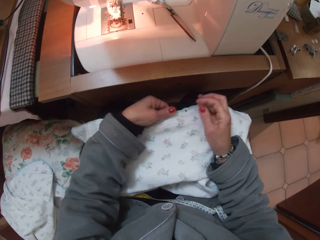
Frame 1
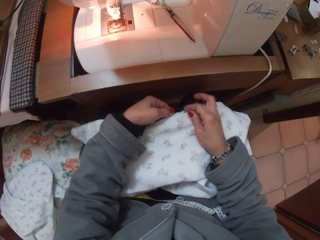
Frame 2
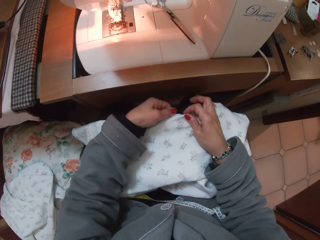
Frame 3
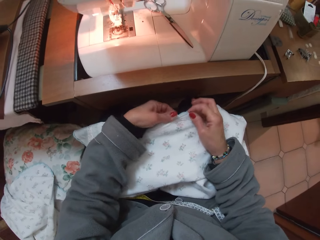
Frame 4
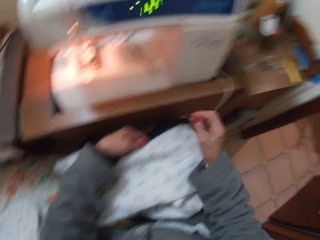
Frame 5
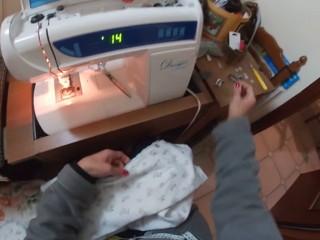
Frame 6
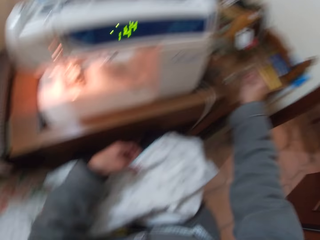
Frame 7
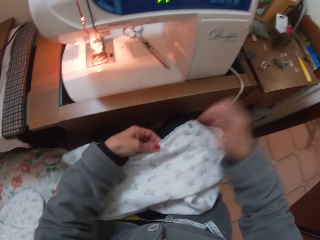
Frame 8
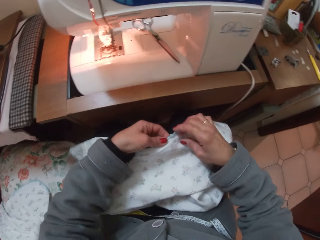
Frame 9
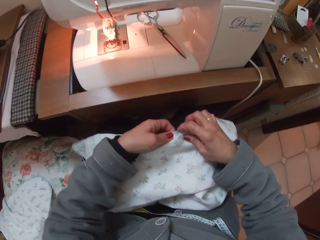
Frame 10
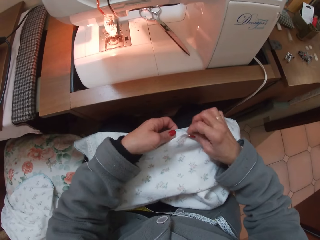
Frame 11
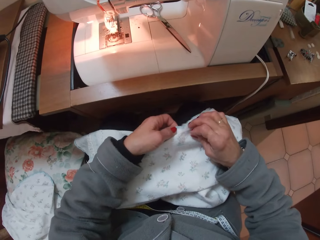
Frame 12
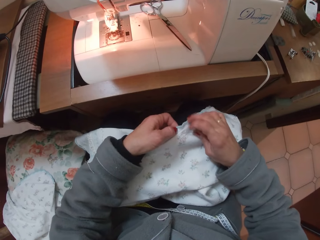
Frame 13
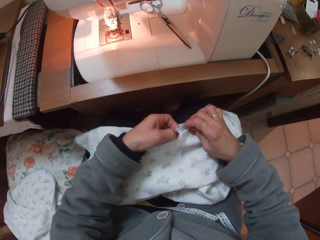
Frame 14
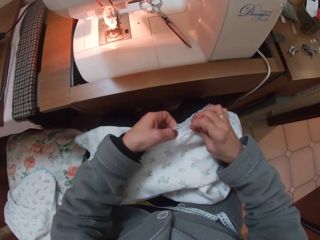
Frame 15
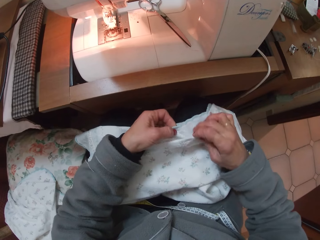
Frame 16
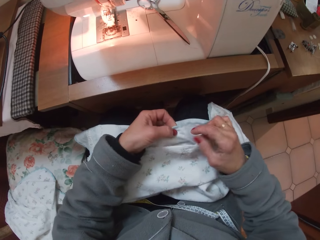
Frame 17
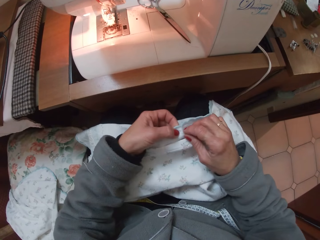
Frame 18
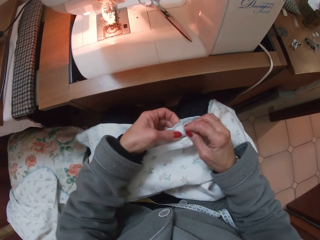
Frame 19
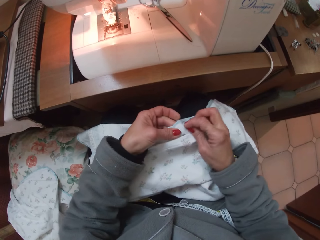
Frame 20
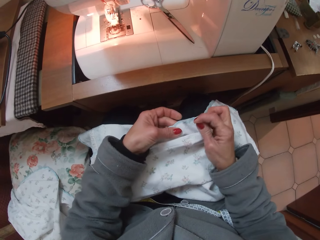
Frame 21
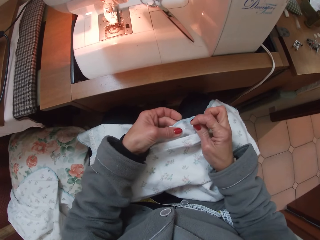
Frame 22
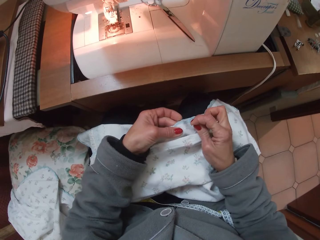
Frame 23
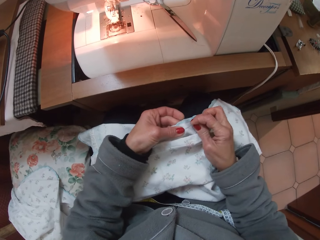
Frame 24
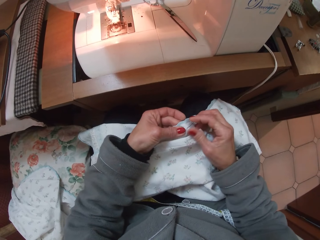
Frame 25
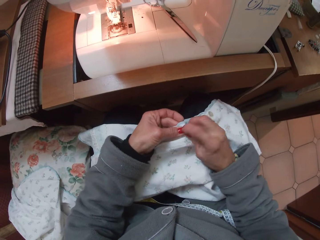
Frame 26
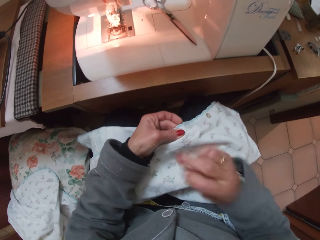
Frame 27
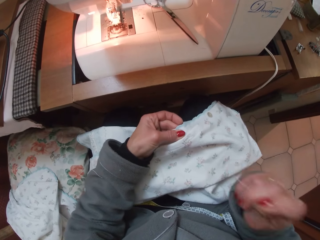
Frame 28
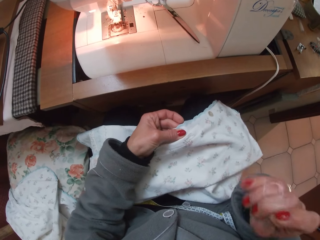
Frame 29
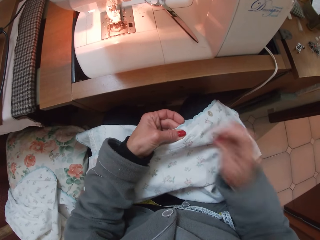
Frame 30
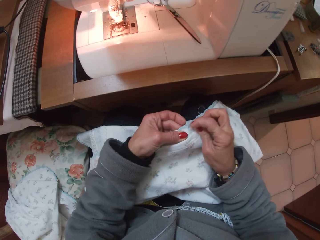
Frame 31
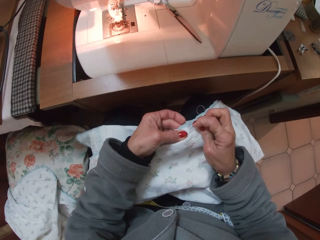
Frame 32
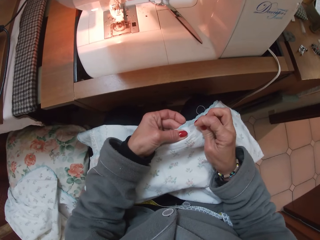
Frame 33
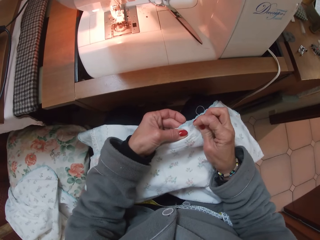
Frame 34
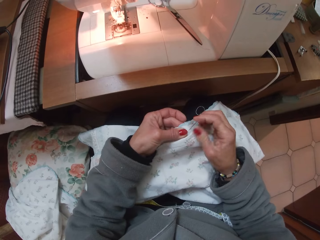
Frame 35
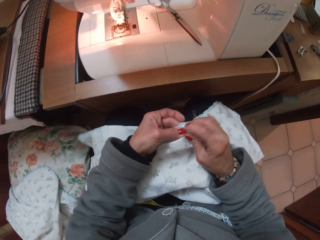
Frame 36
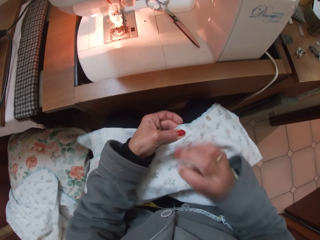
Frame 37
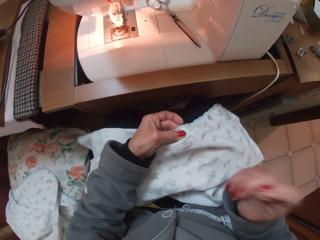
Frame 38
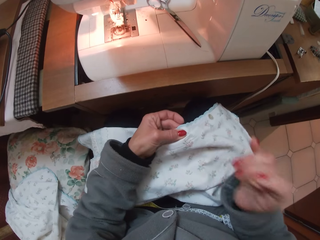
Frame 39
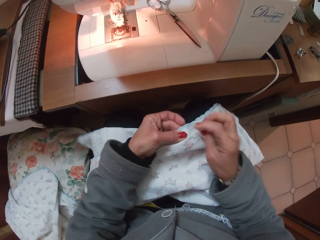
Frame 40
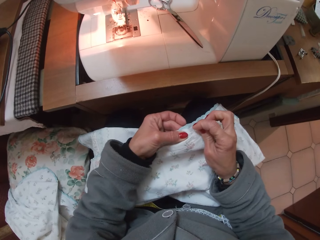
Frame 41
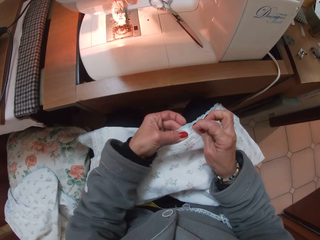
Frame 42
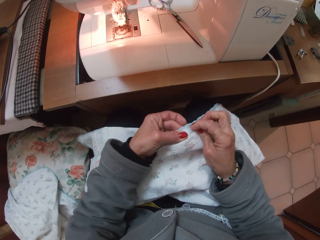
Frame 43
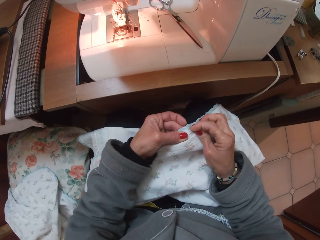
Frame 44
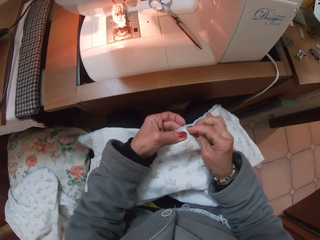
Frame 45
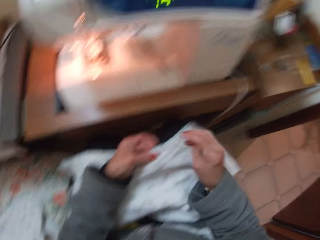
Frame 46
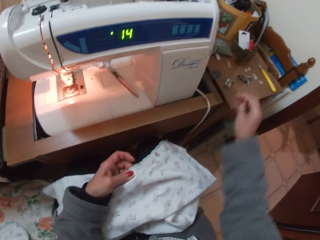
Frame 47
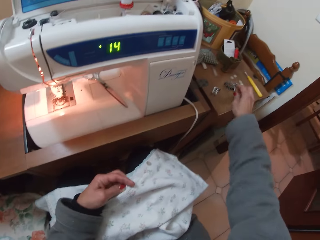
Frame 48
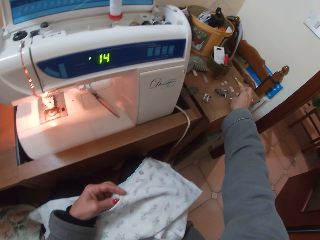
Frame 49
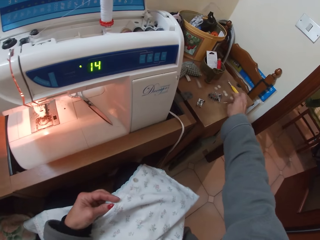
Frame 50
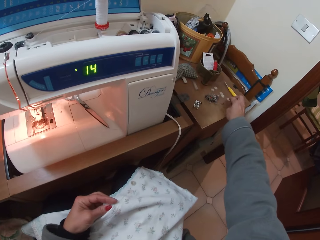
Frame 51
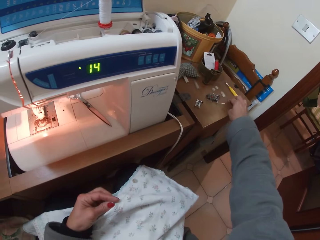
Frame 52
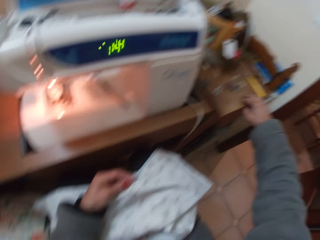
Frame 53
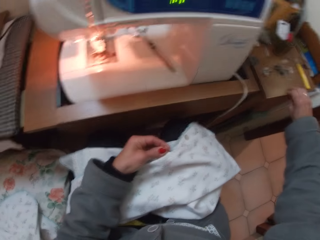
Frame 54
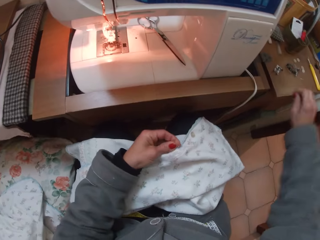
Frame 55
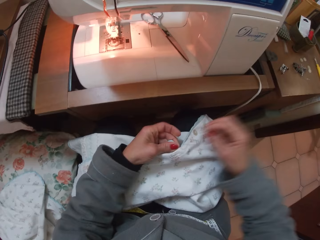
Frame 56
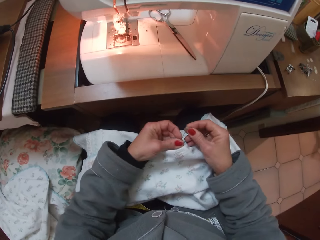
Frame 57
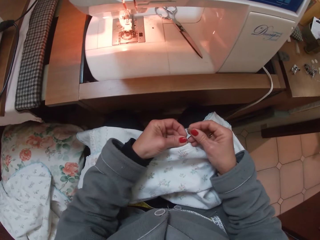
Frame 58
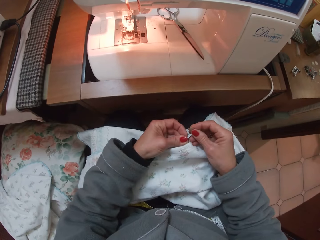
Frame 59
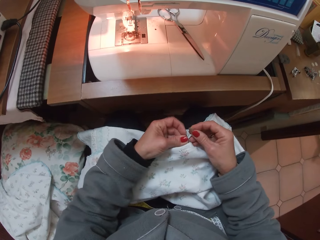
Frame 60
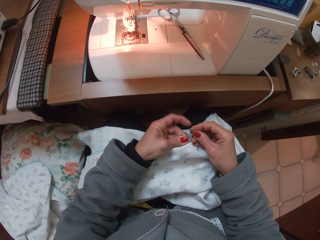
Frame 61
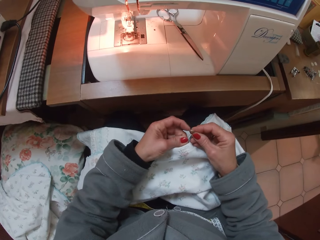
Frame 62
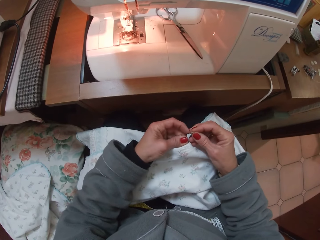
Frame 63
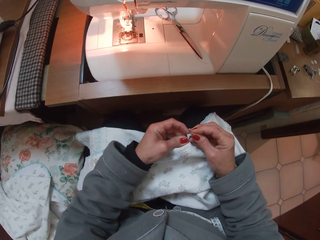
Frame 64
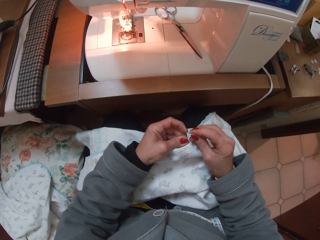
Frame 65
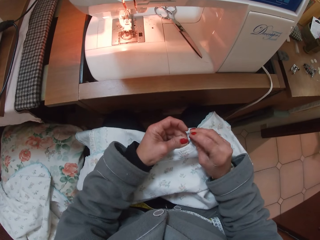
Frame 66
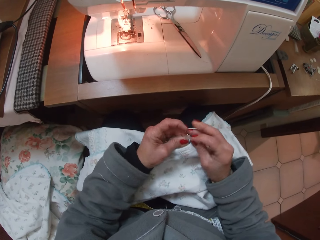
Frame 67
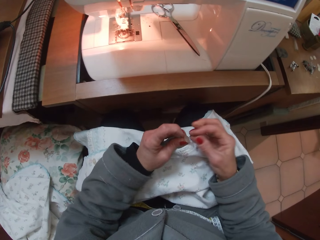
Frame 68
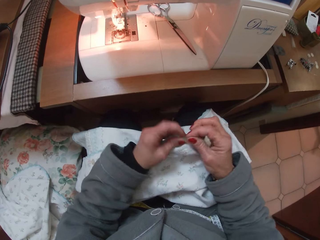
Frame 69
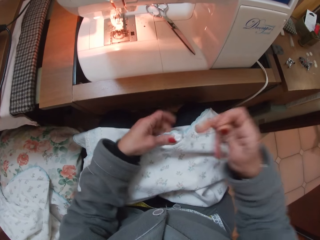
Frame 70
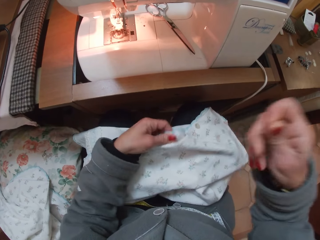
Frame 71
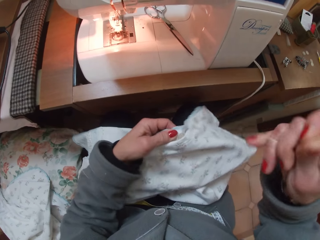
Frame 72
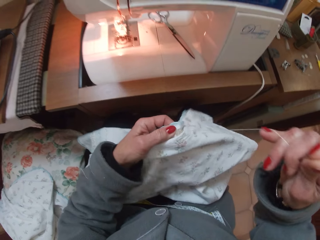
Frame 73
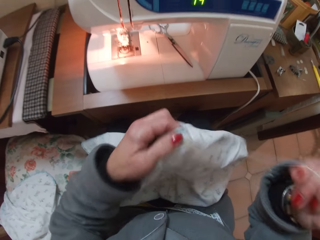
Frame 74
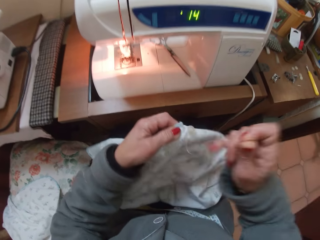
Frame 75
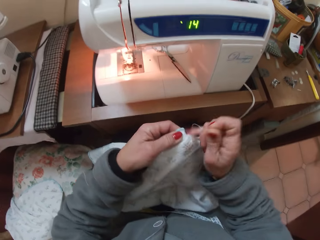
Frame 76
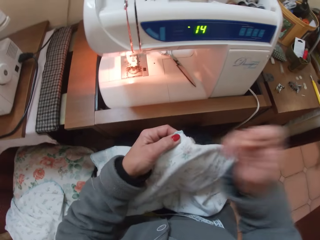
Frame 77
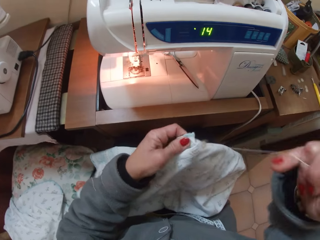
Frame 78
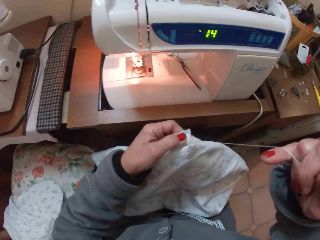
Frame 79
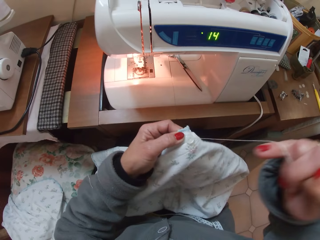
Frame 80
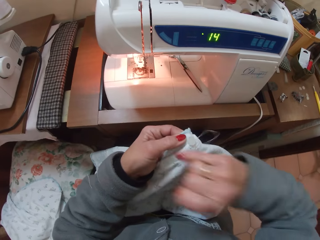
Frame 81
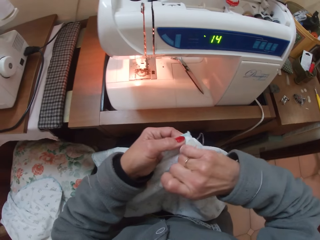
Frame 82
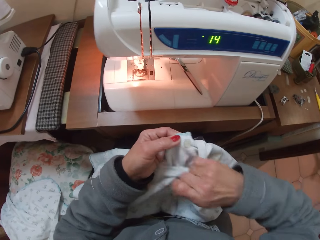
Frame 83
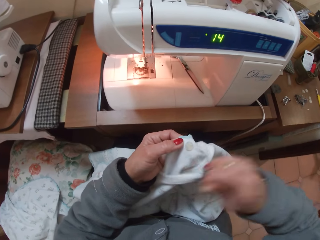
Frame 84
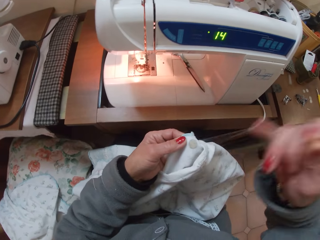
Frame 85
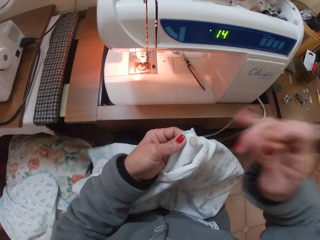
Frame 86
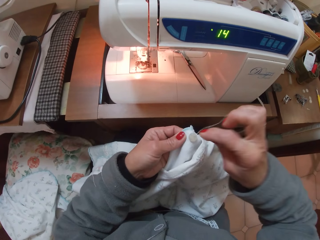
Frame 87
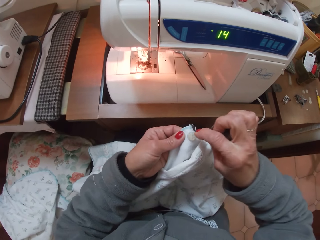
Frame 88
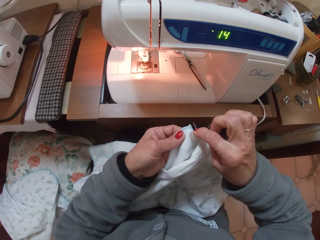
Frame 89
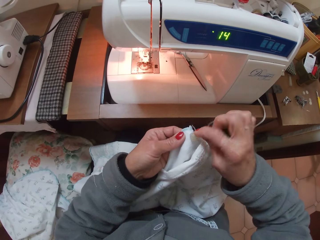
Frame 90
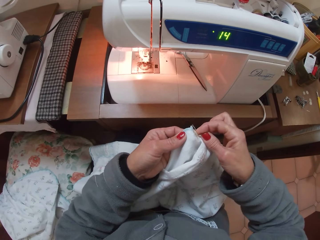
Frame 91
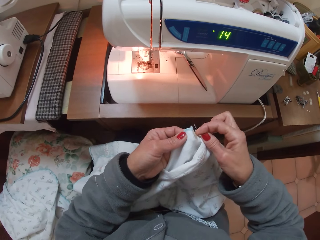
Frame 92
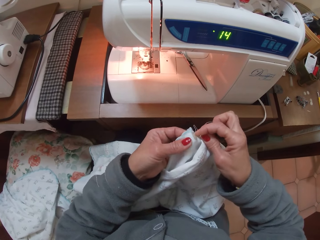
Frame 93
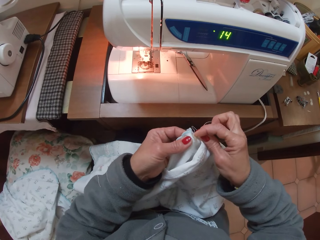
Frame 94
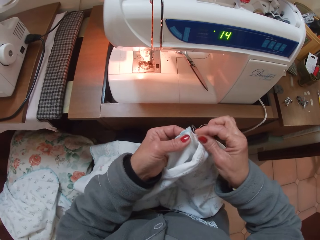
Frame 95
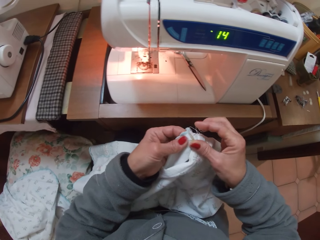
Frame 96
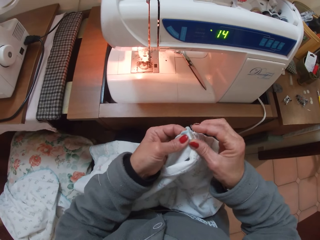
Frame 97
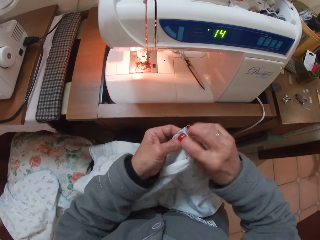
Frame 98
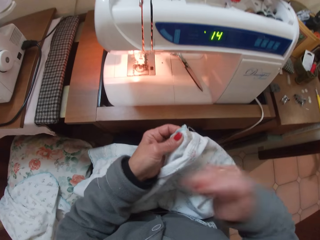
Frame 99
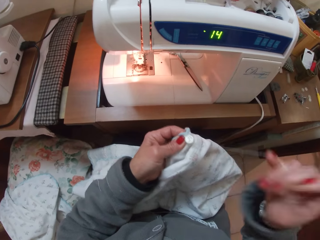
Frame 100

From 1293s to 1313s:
The camera wearer inserts a needle on the cloth. They drop the pin on the table. They pick up the needle. They sew the piece of cloth with the threaded needle. They knit the fabric. They pick up a white button from the table. They sew the white button on the piece of cloth. They attach the button on the cloth.

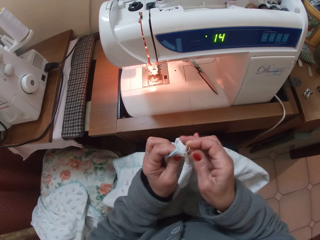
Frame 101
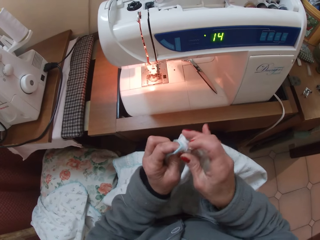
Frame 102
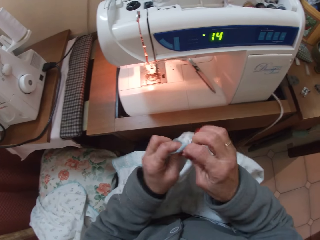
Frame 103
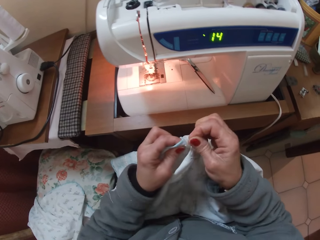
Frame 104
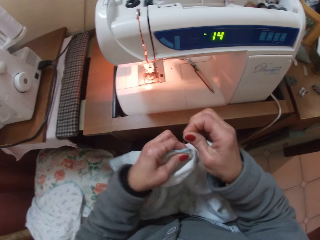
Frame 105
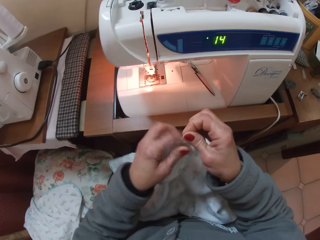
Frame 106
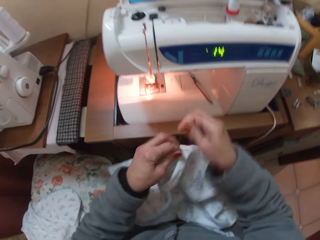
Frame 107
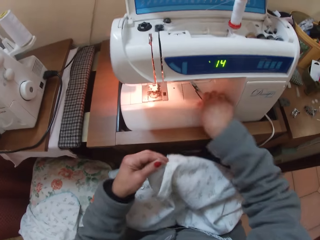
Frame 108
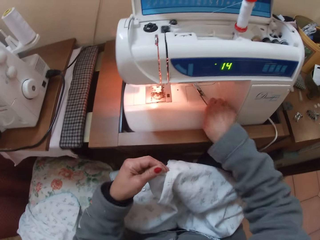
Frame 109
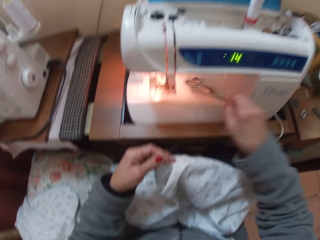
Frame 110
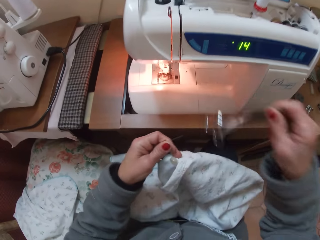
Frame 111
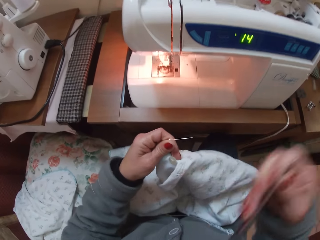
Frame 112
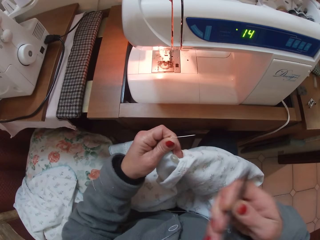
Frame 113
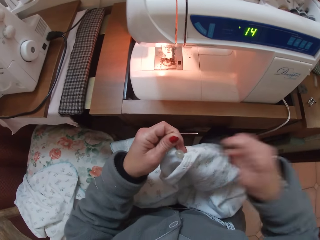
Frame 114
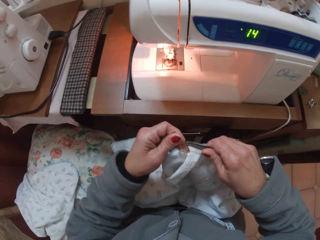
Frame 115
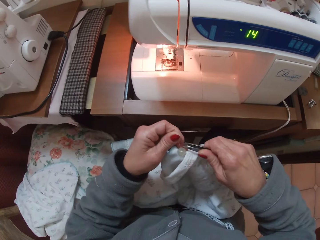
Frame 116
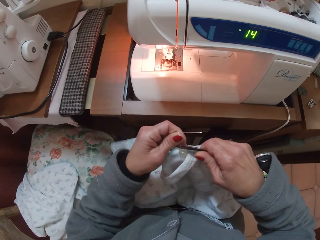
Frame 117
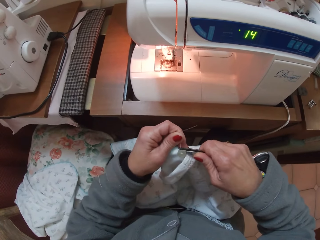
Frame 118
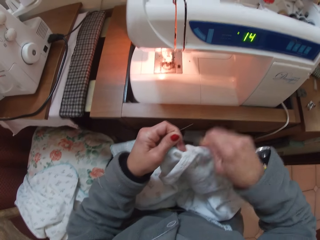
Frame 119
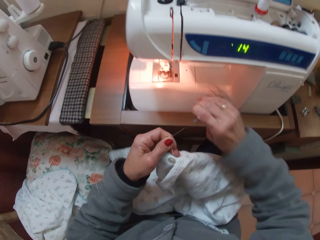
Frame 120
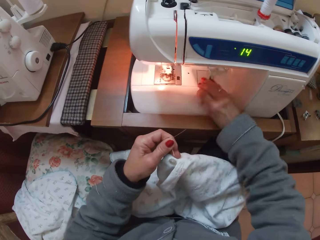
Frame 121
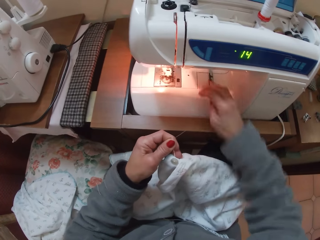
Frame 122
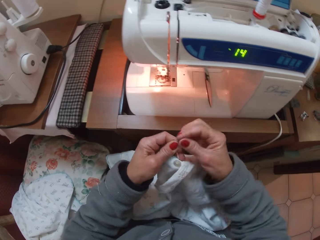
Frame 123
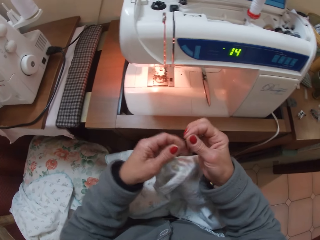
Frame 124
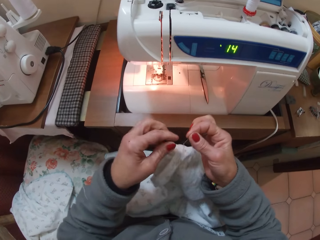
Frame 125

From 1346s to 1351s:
The camera wearer picks up the scissors. They cut a thread with the scissors. They put the scissors on top of the sewing machine. They hold the thread with both hands.
